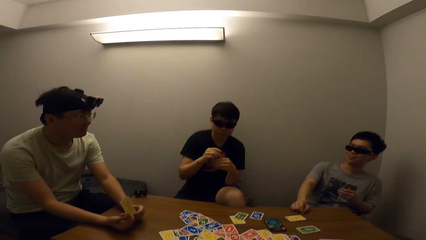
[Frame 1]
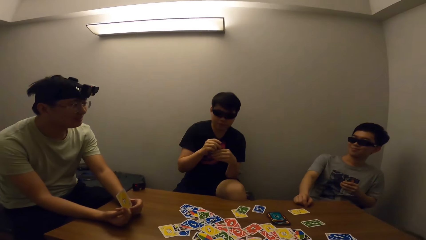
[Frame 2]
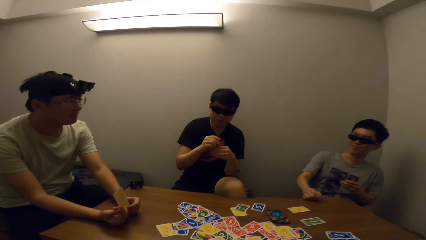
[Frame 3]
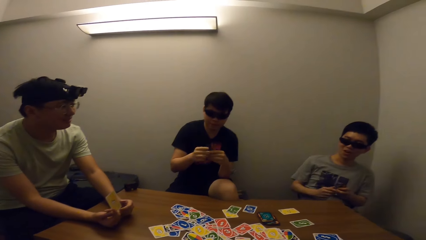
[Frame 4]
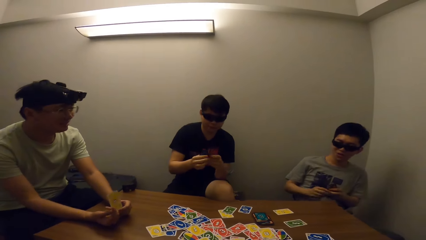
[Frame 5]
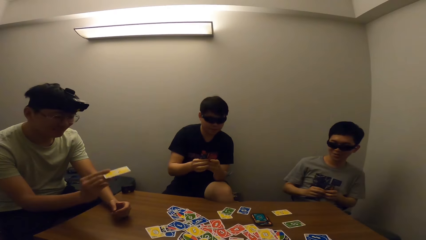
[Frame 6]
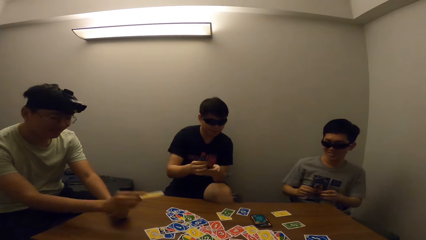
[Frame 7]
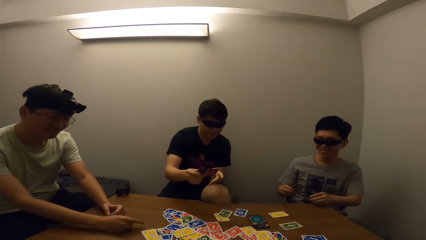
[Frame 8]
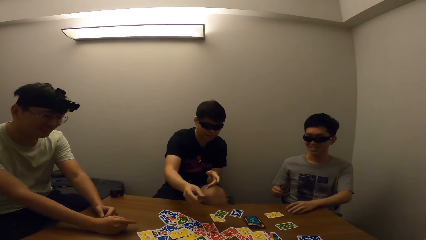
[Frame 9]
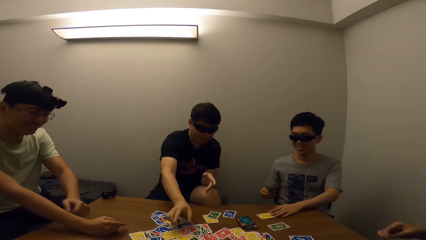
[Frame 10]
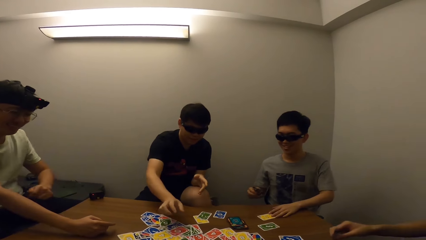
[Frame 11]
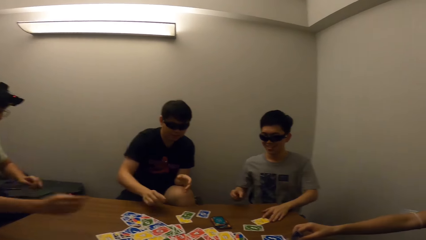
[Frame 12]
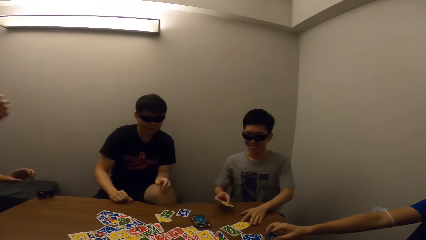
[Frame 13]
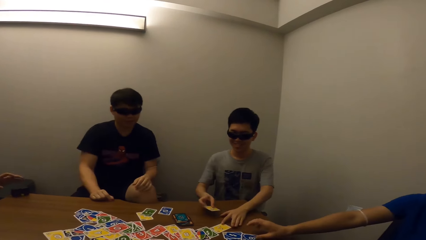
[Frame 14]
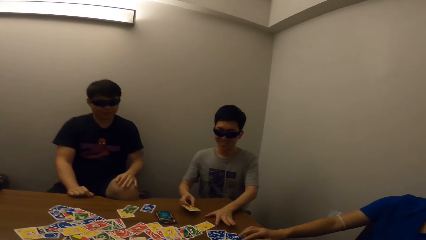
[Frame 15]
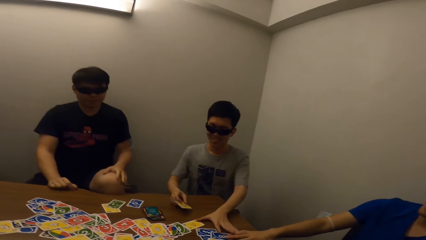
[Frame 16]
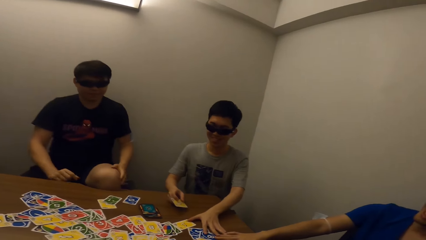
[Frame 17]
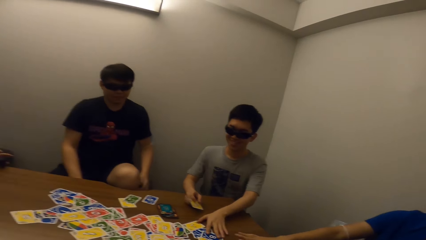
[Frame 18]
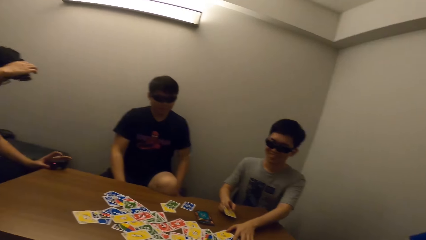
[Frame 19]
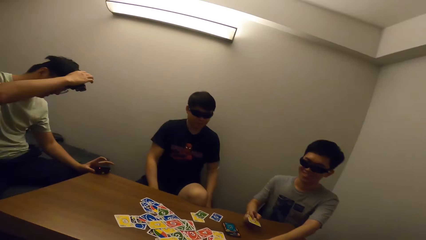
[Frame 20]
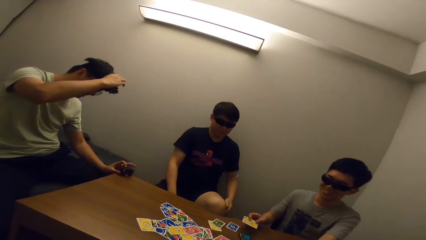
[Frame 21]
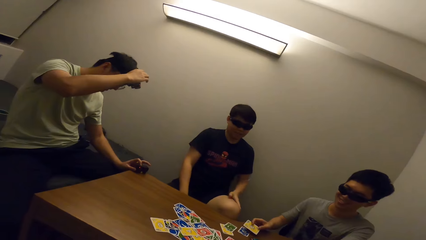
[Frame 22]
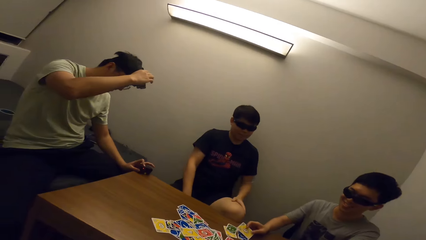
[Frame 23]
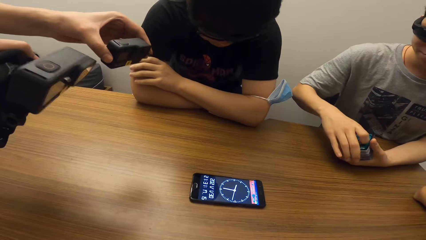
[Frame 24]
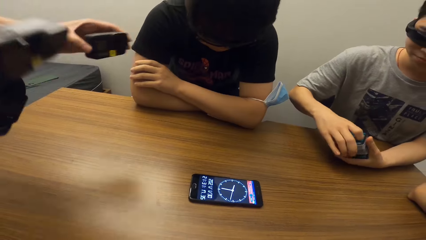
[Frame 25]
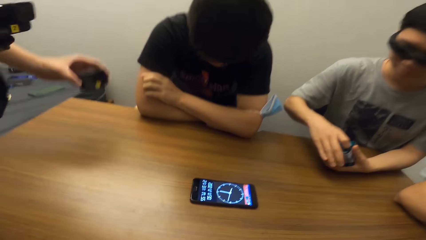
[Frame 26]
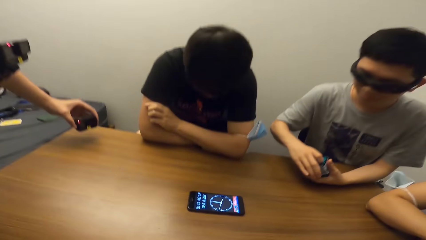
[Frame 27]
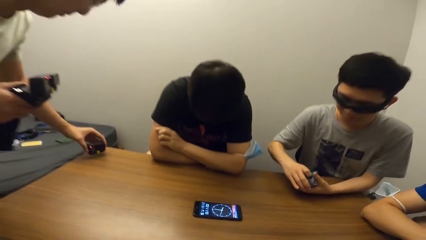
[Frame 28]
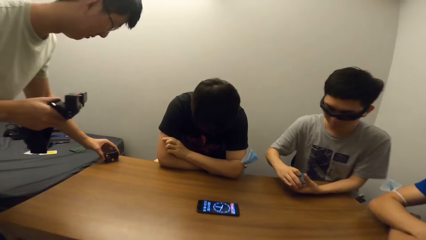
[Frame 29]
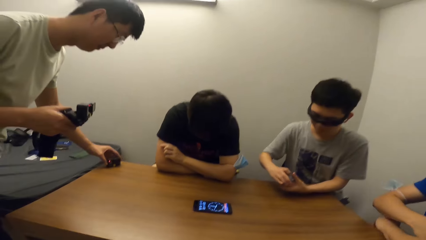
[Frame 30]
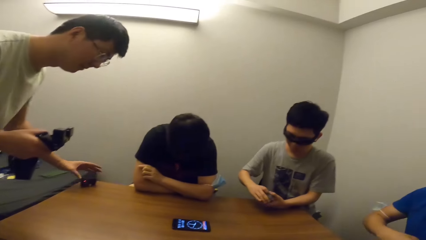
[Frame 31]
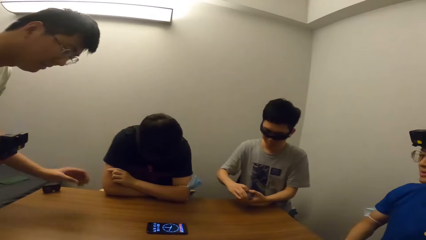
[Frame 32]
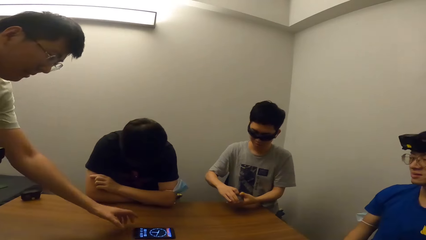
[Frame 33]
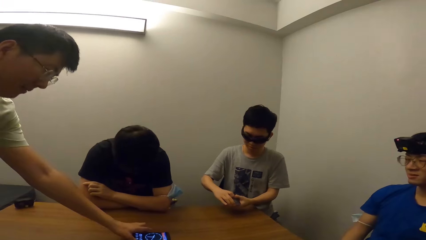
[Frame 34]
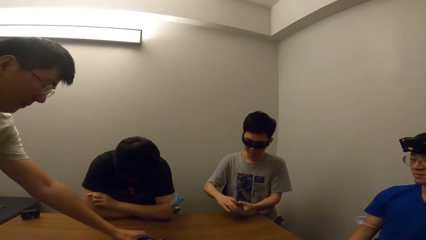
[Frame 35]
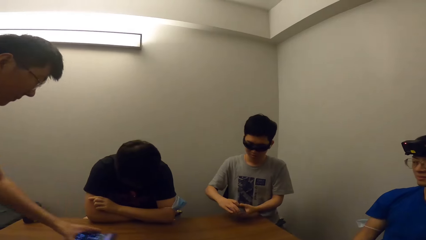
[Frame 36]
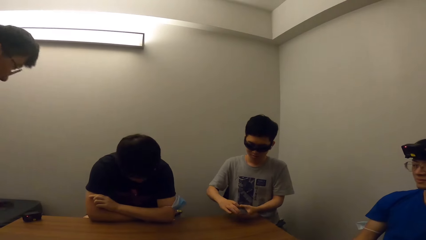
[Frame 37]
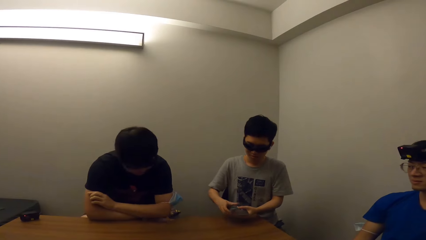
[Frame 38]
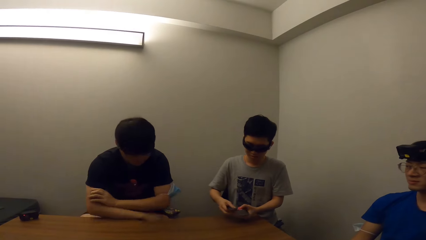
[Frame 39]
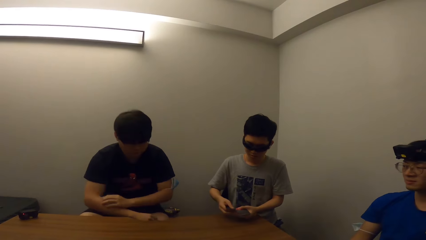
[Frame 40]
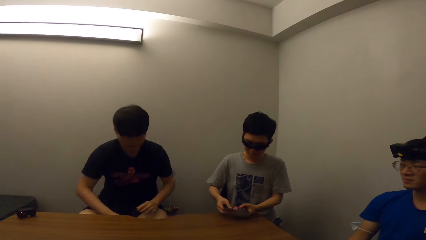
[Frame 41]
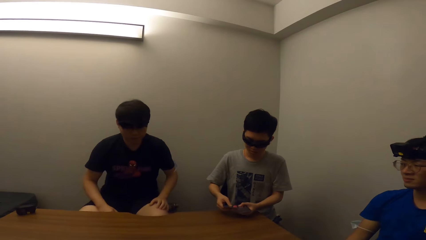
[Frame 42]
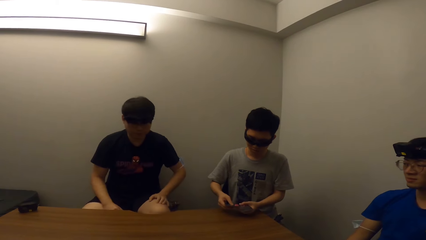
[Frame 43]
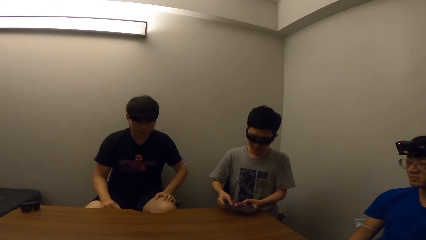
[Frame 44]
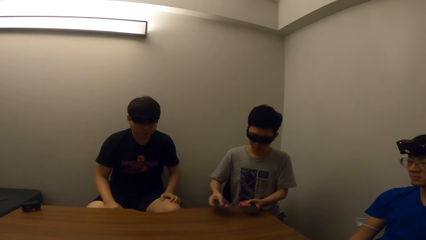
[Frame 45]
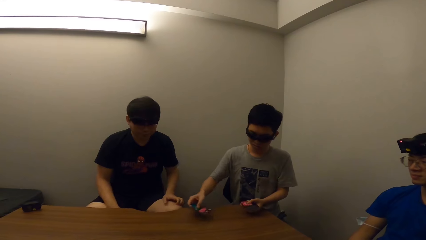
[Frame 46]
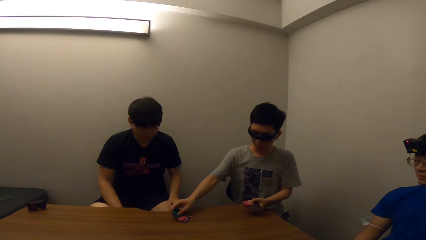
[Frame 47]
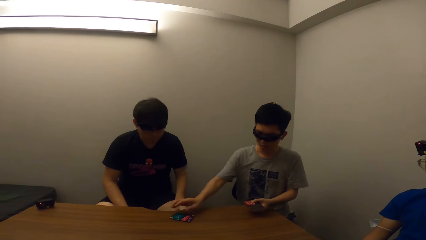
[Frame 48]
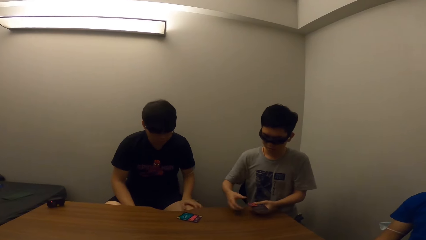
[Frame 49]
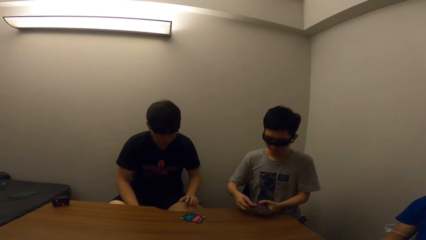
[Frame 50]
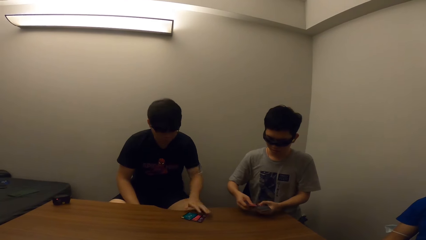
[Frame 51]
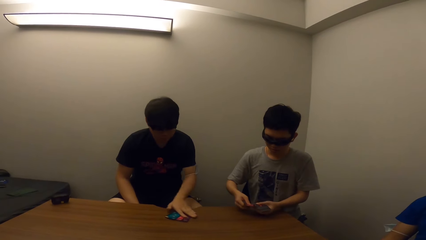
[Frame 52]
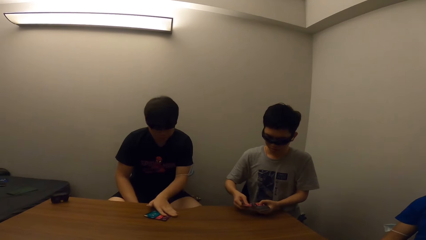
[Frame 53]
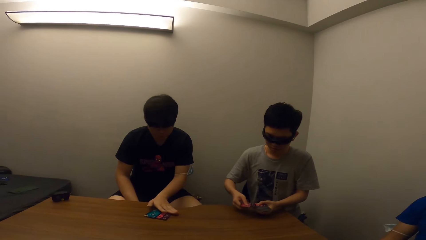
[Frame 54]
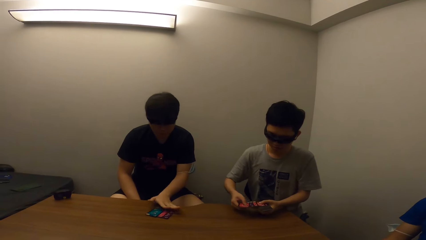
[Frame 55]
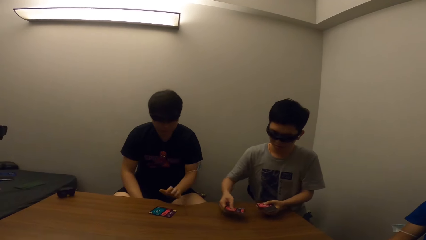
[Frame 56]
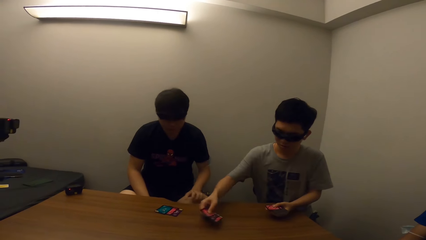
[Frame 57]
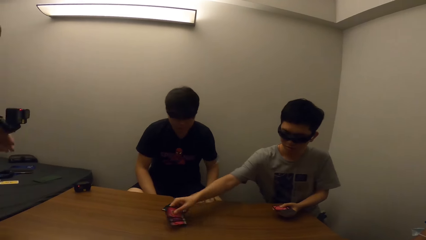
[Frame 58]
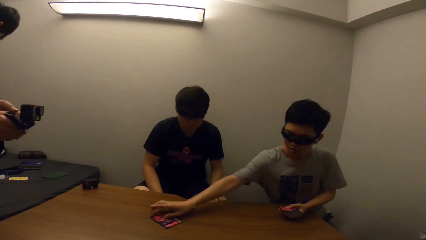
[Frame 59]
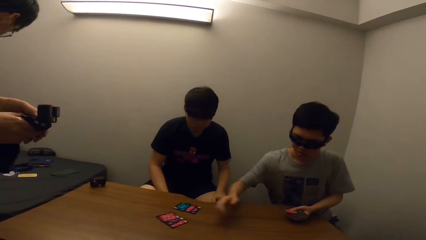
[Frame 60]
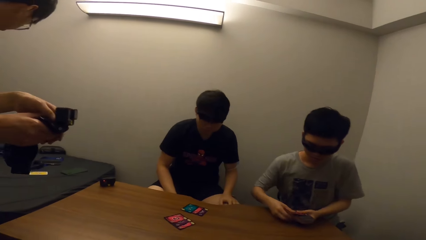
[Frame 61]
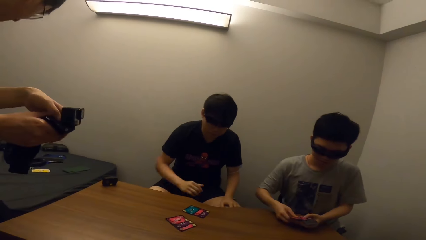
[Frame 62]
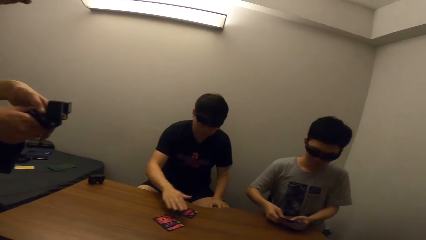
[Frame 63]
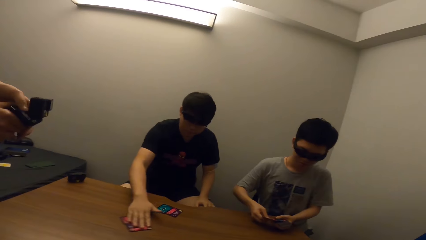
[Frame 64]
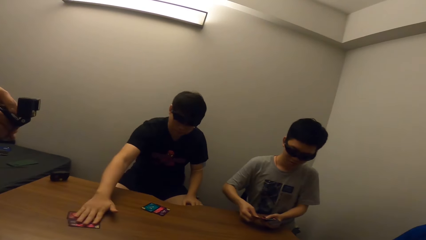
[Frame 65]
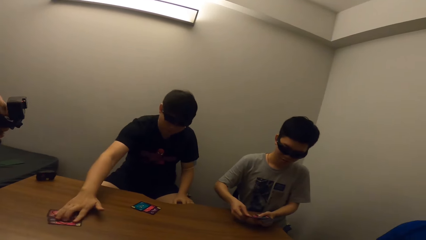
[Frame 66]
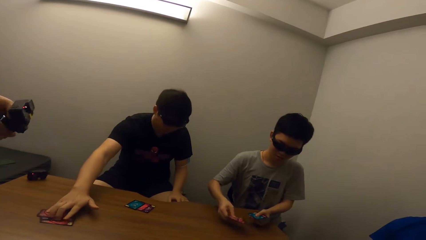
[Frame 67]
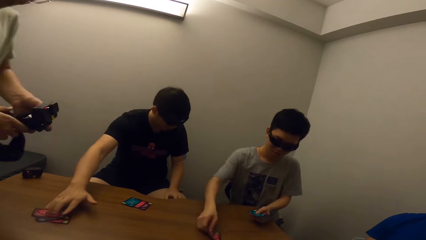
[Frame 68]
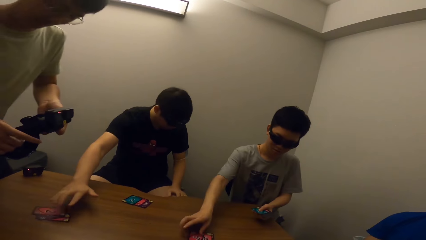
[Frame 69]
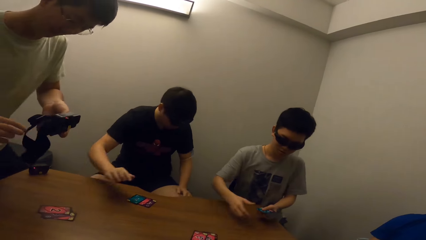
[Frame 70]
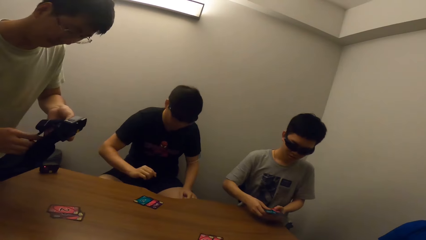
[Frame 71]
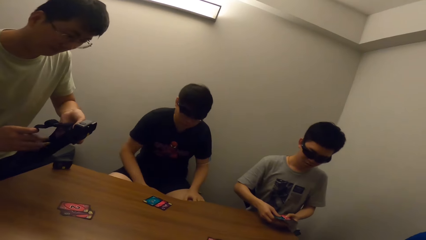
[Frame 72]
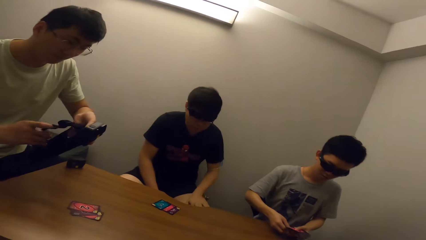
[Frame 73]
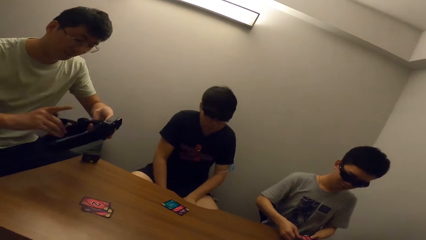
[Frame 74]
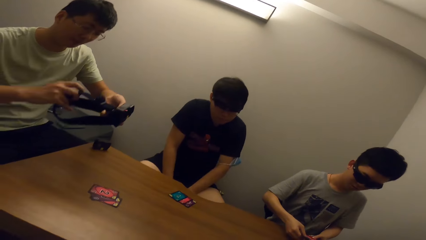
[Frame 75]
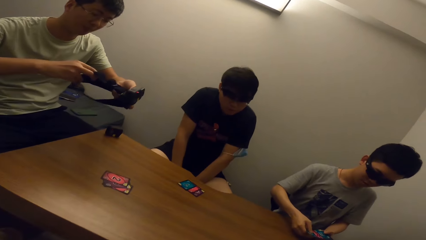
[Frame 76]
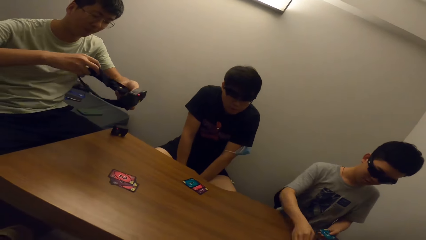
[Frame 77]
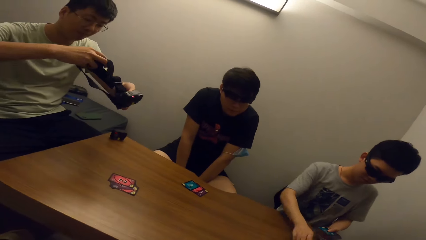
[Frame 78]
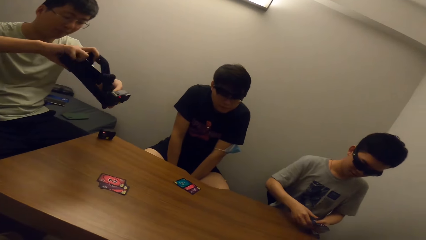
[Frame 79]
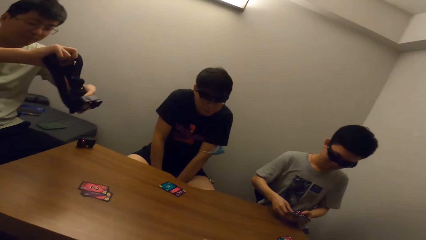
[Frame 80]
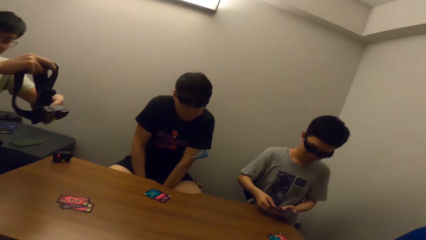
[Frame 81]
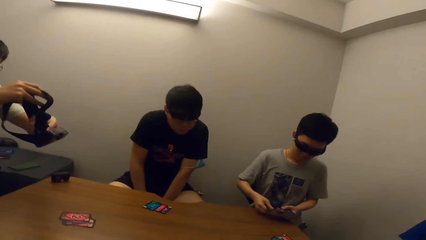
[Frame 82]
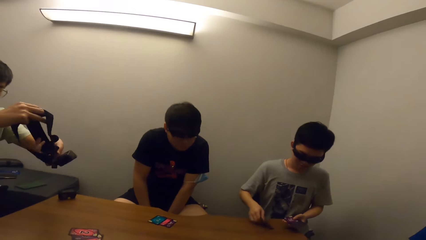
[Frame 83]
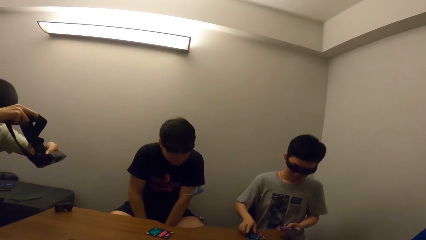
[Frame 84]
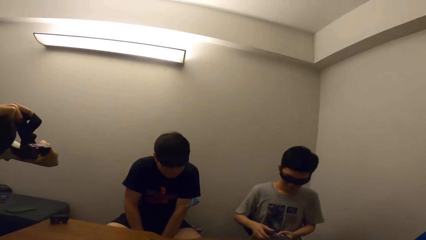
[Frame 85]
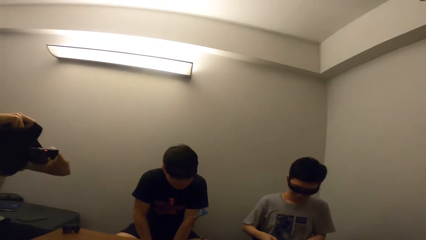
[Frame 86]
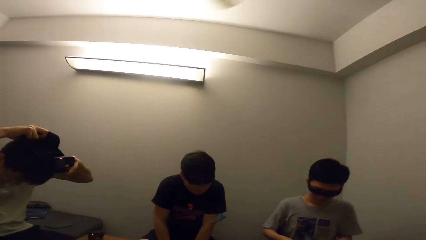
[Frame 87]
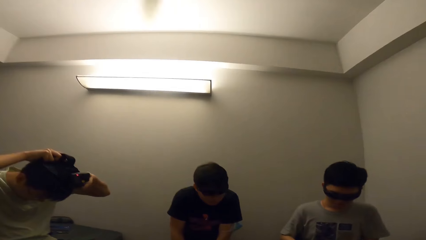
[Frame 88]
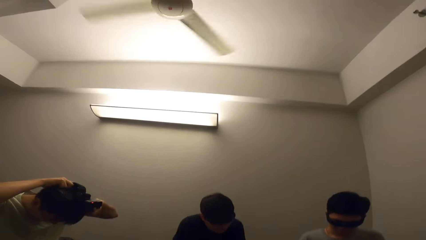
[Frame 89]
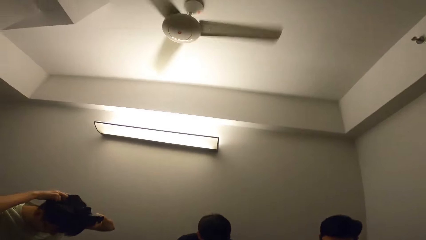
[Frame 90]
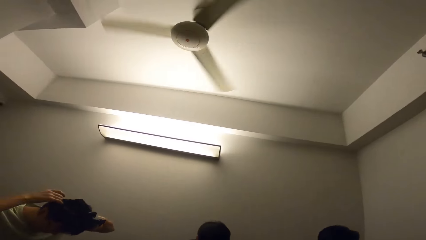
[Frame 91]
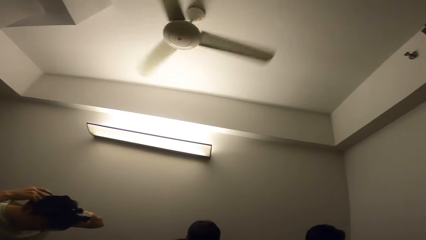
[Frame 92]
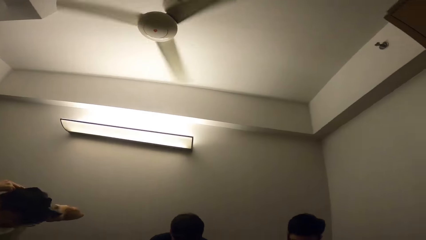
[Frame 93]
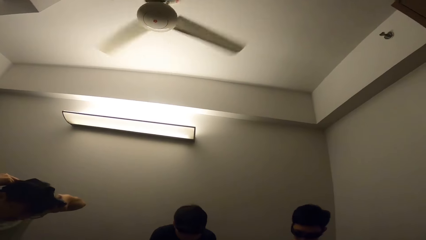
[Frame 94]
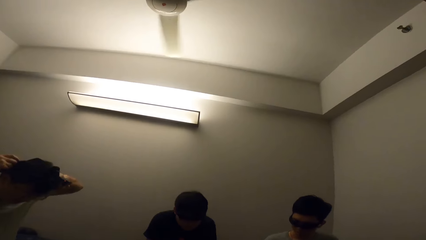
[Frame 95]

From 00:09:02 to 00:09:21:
A man places a card on the table. The camera wearer stares at the man. They stare at another man. A third man carries his phone. The camera wearer stares at the first man. A fourth man places a card on the table. A fifth man shares a card. The camera wearer stares at the first man. The fourth man places a card on the table. A boy moves the cards on the table. Another boy places cards on the table. The fifth man gives another man some cards. The third man sits on the mattress and holds a camera. The fifth man gives yet another man some cards. The other boy places cards on the table. The third man wears the head cam.
